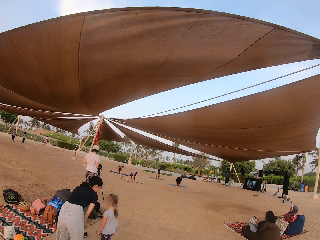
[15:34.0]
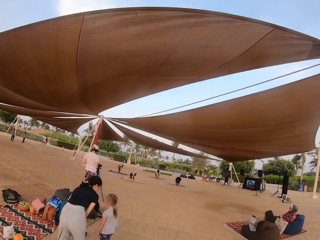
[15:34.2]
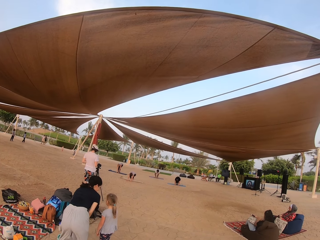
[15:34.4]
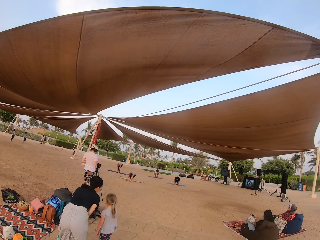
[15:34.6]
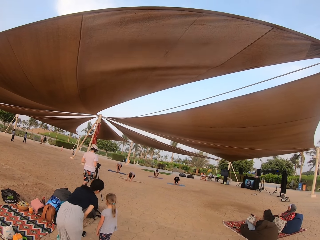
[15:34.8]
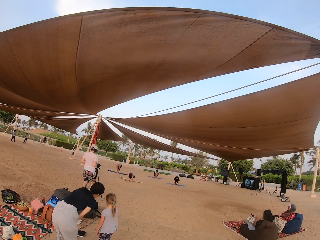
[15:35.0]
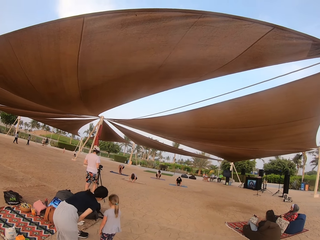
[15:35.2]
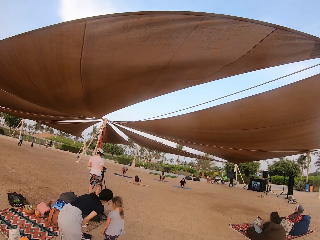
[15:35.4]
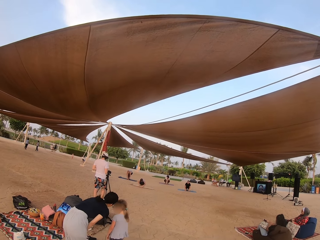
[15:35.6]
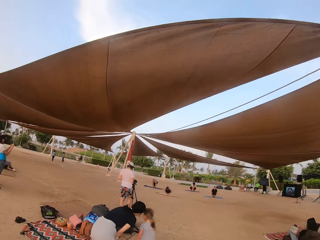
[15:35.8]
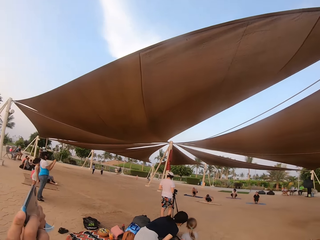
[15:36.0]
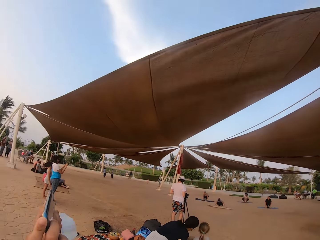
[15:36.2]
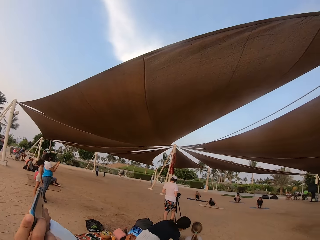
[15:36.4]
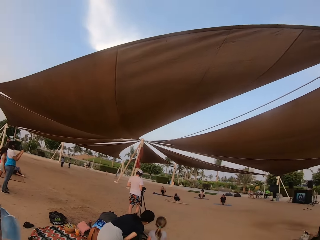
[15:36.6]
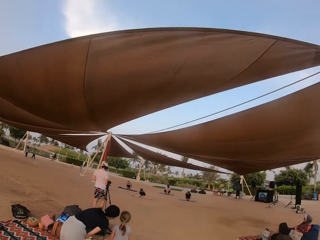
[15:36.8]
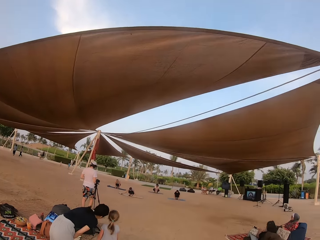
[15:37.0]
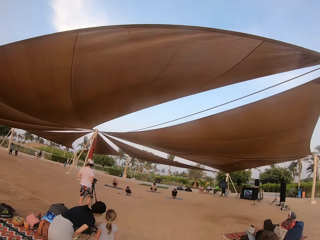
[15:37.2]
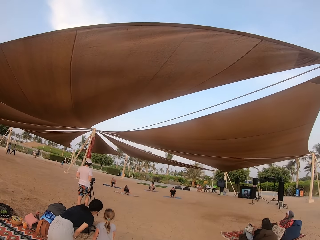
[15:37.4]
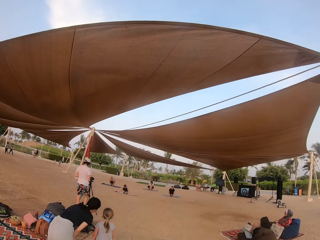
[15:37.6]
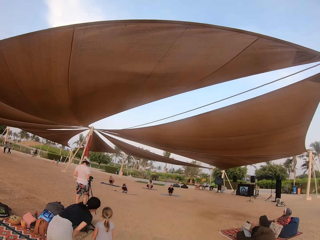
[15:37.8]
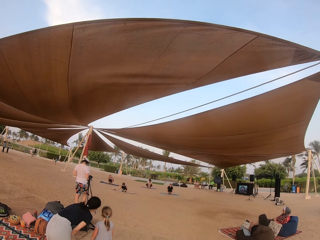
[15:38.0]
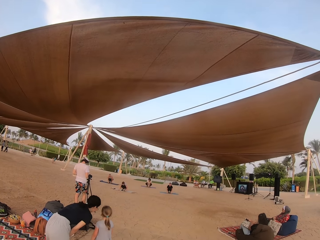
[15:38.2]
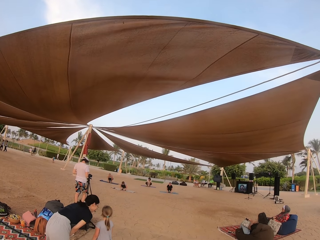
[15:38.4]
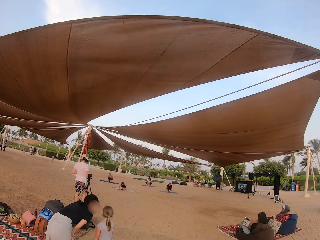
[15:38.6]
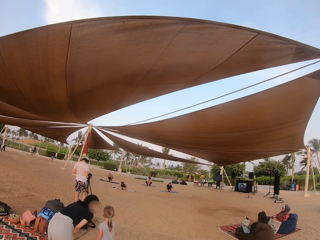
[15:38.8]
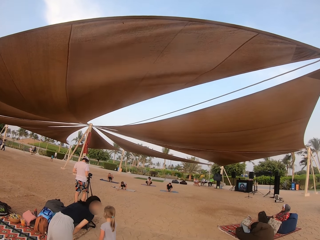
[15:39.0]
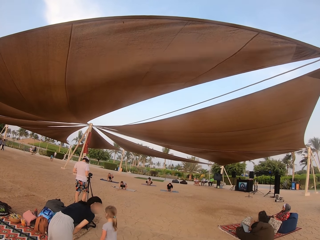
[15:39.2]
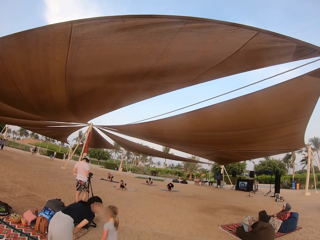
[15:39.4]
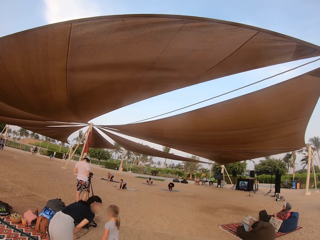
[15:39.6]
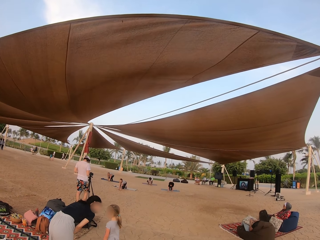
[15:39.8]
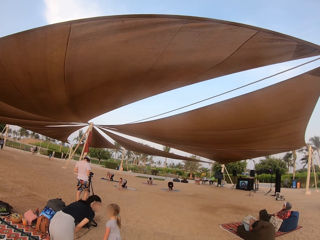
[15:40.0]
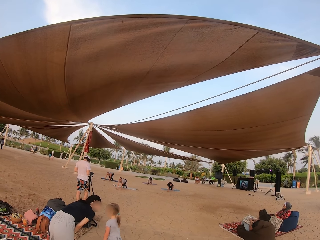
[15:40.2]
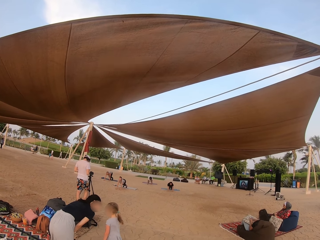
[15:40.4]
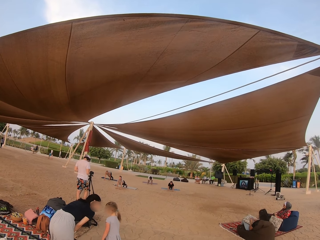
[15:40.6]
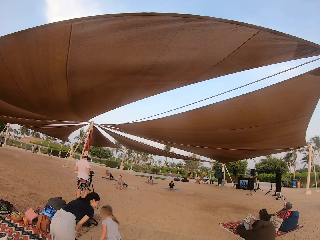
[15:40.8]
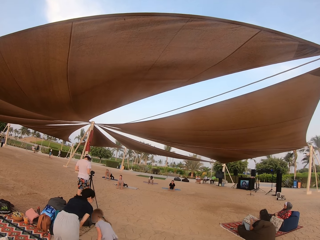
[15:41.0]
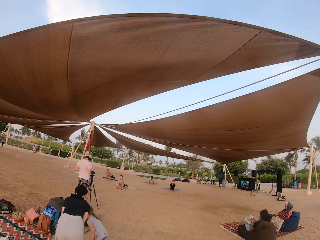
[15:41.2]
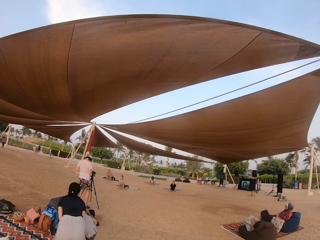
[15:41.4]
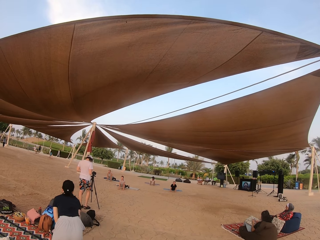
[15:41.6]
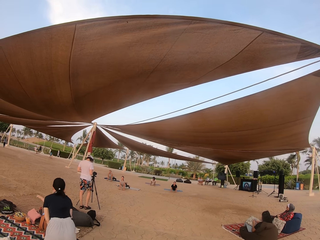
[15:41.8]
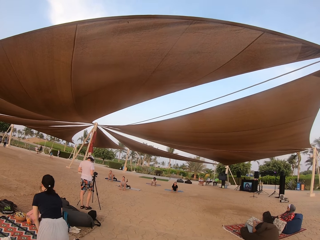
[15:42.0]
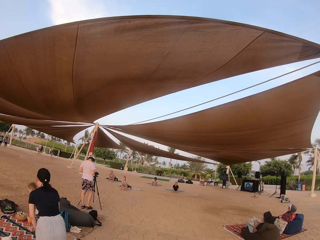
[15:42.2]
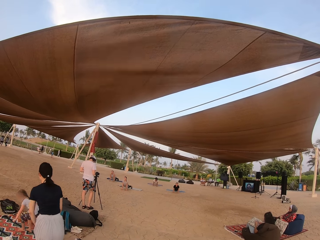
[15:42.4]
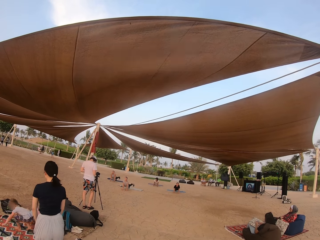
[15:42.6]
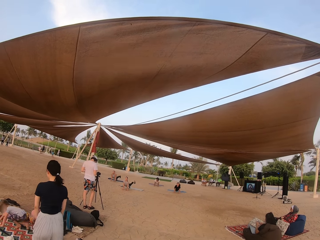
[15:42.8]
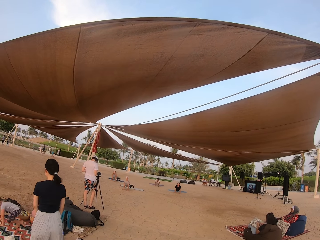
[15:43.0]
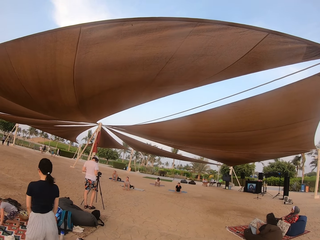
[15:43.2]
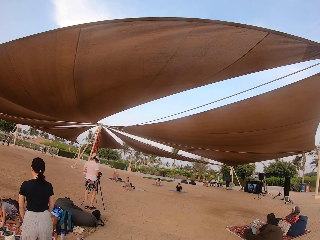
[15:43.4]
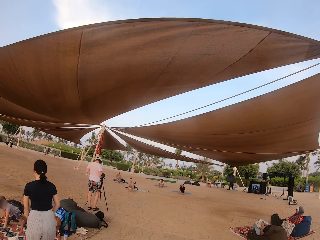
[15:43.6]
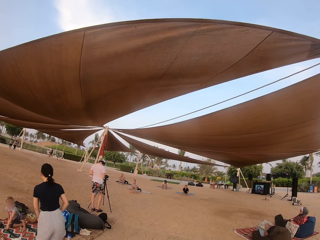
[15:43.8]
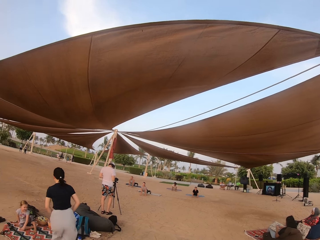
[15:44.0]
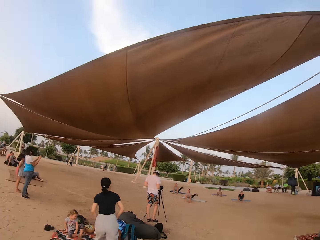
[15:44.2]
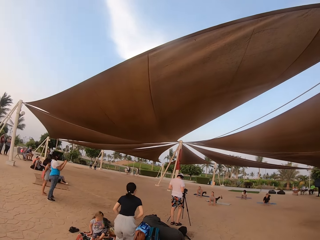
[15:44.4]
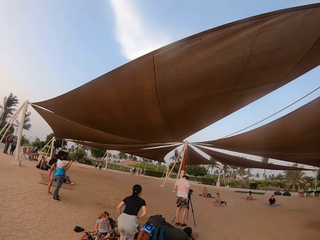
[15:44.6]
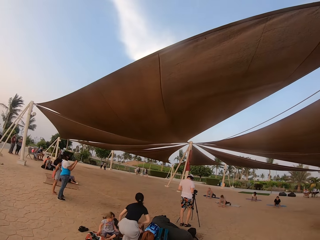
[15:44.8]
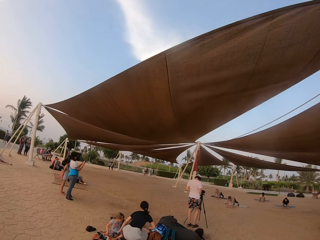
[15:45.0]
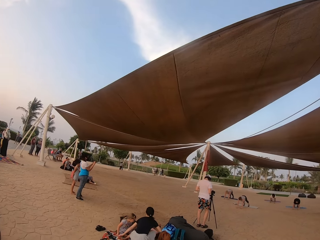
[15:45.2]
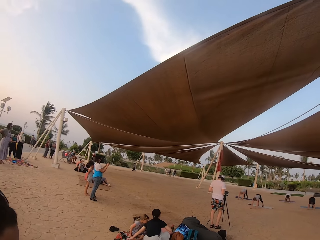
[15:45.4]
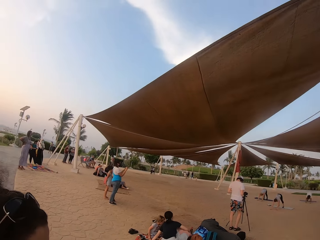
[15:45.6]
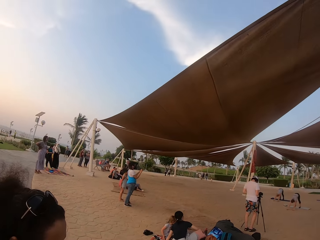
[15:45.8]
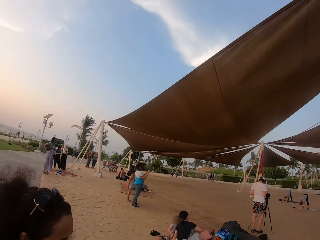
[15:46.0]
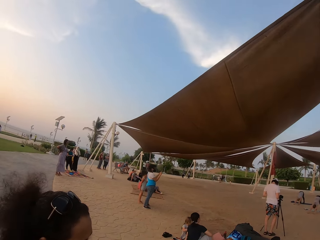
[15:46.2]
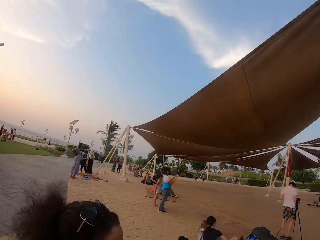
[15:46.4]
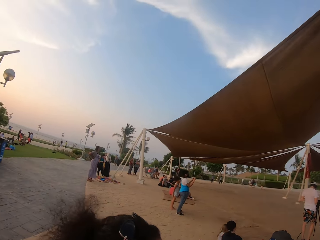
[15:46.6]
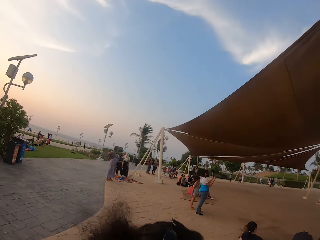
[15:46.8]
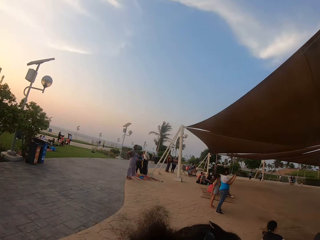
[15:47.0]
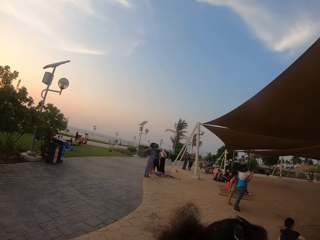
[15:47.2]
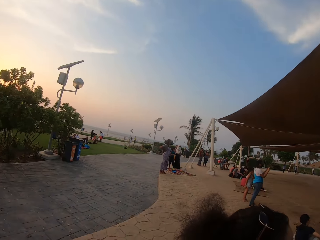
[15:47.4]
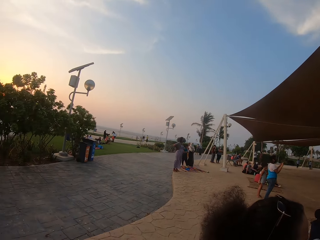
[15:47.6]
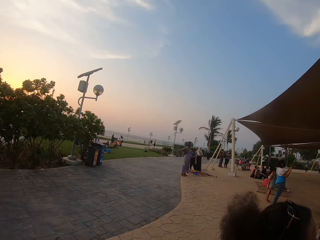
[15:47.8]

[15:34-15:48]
The camera wearer looks around the tent.

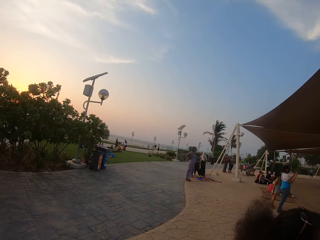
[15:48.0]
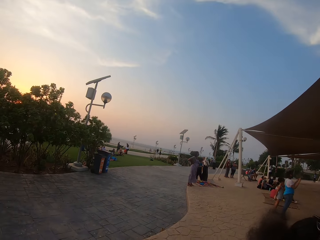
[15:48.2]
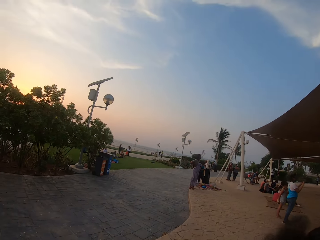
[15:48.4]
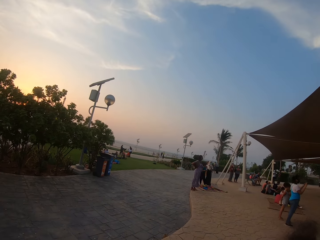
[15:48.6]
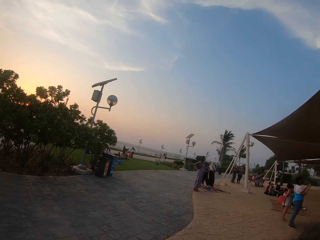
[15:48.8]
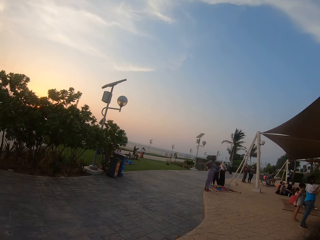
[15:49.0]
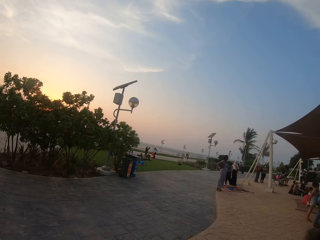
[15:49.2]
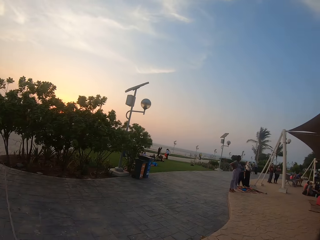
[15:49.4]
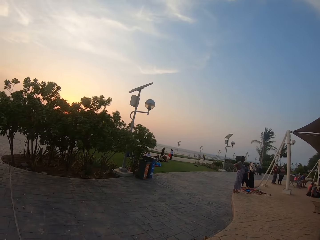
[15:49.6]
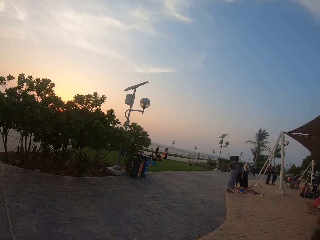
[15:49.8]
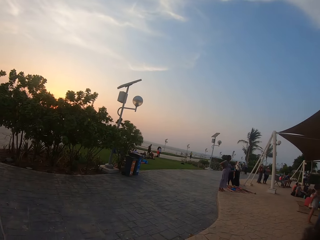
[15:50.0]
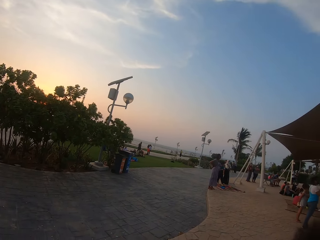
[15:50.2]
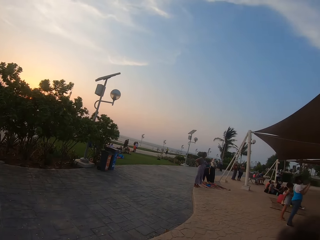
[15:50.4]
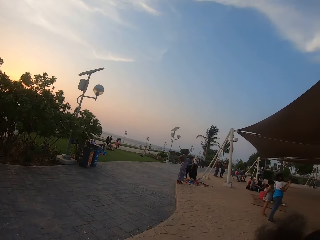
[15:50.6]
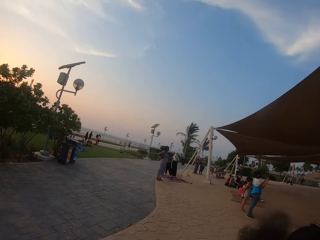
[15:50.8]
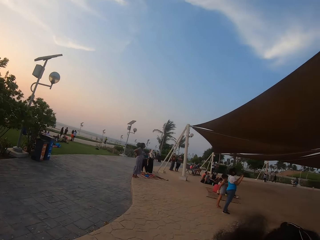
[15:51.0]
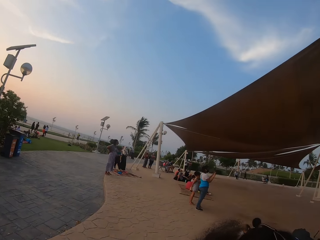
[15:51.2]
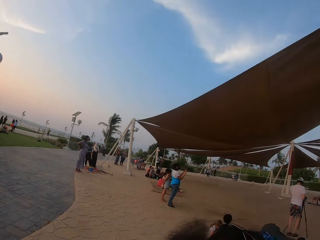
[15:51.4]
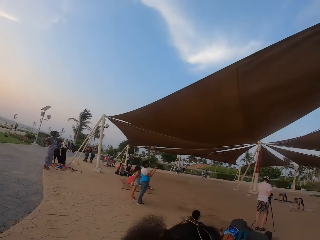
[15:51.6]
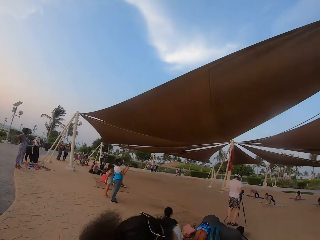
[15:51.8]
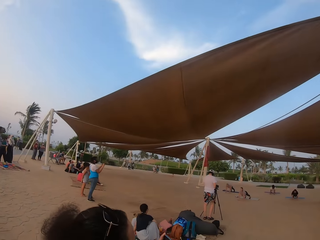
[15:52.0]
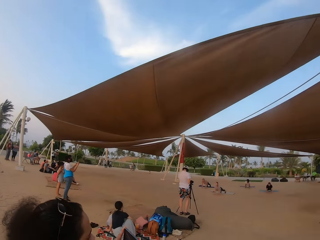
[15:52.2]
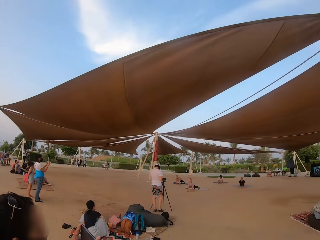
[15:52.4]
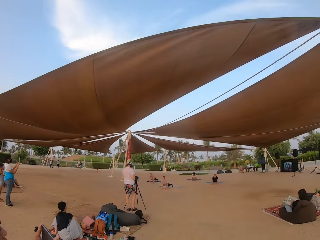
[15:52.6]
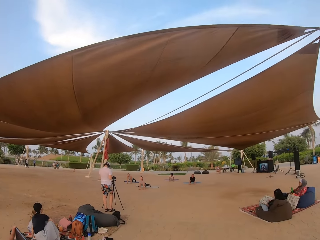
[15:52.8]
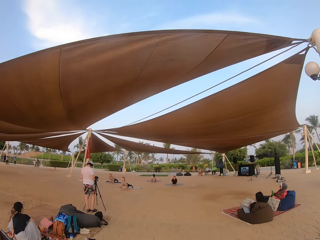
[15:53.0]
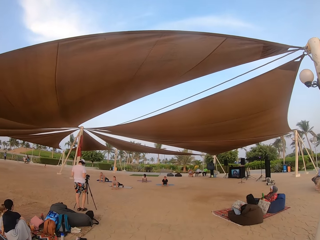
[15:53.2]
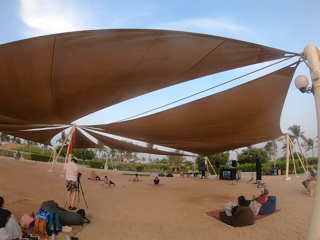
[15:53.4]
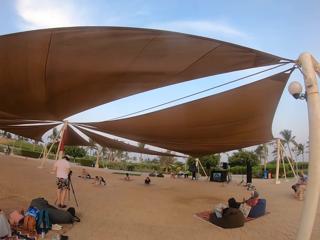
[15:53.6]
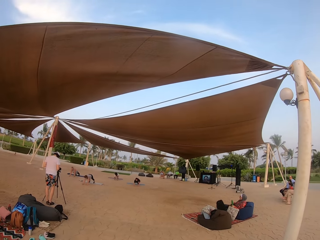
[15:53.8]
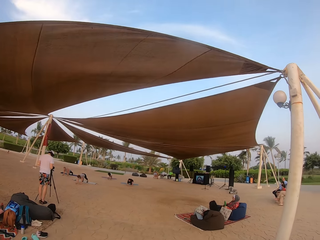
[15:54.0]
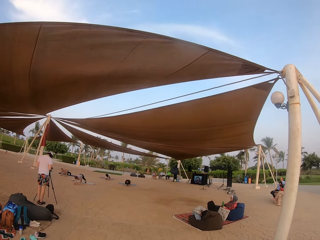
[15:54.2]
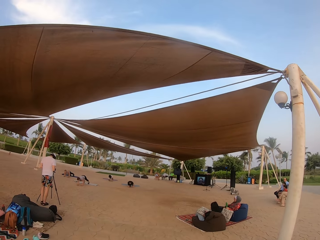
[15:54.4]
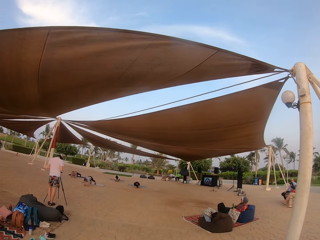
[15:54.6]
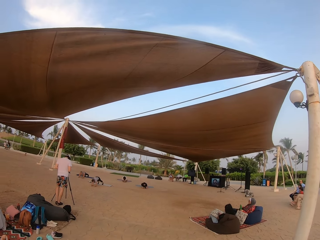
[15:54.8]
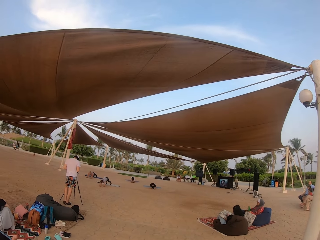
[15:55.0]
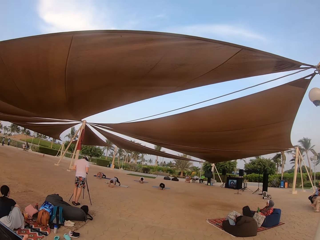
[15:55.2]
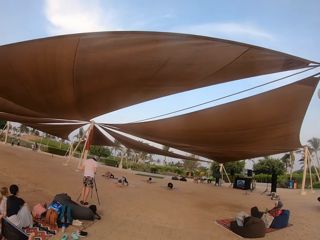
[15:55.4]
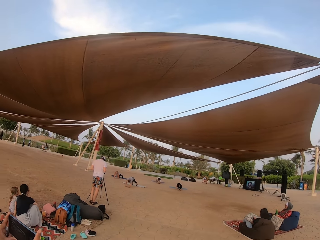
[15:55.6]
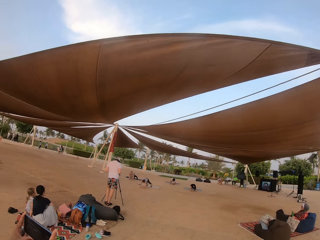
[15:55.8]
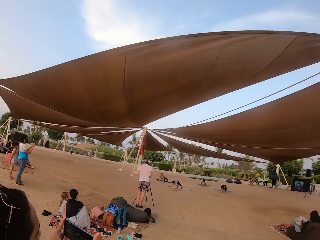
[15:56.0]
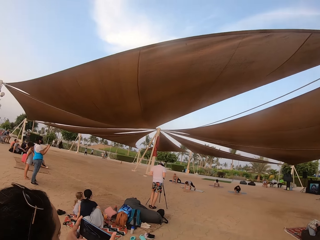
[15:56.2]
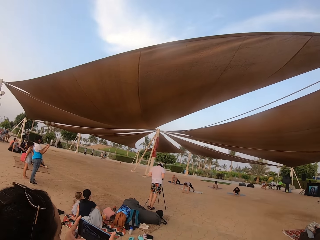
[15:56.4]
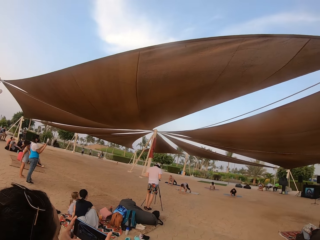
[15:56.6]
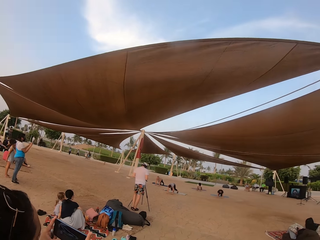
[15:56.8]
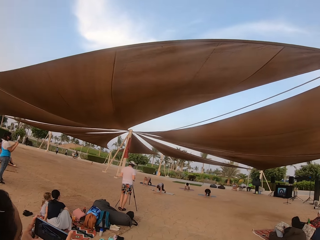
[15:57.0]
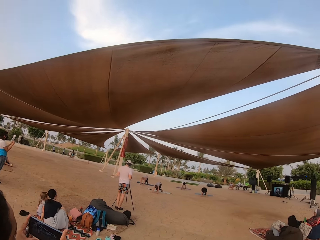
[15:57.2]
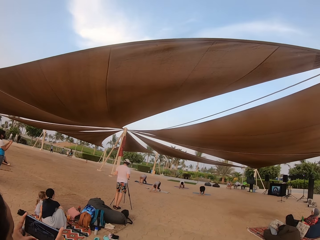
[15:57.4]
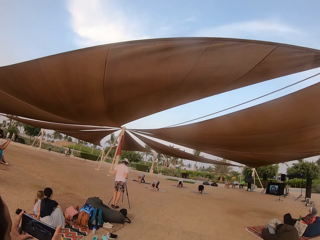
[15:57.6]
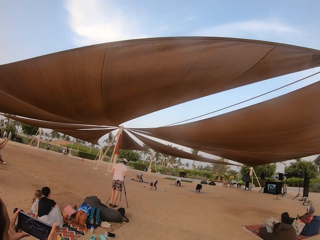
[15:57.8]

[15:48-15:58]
The camera wearer looks around the field. A man takes the video of four ladies.
